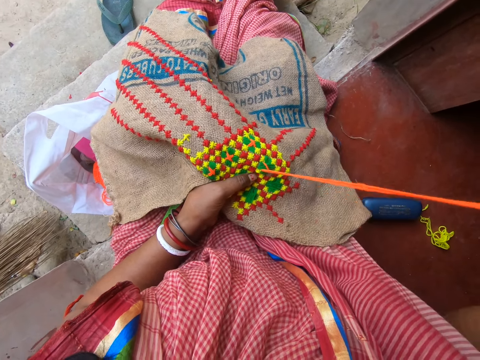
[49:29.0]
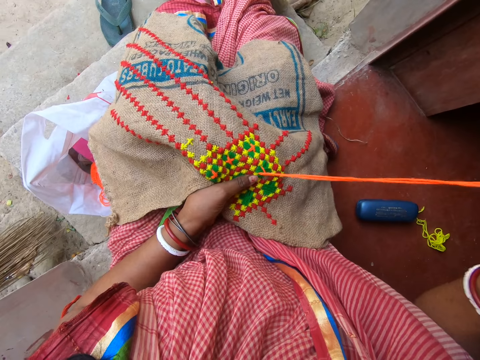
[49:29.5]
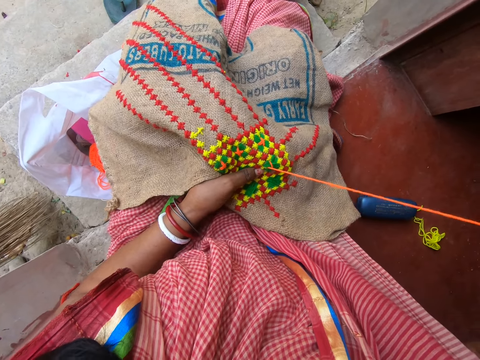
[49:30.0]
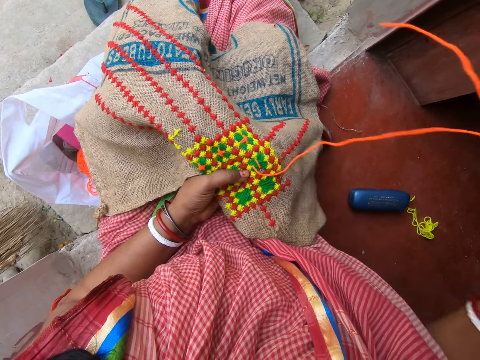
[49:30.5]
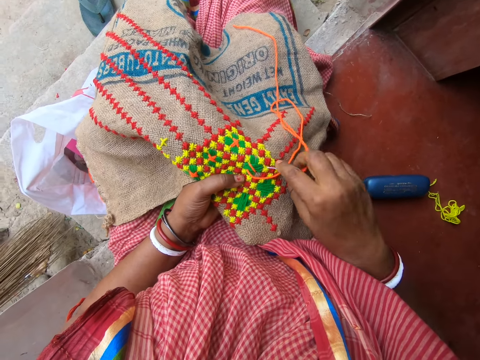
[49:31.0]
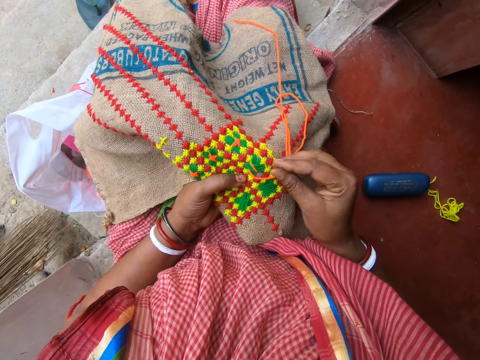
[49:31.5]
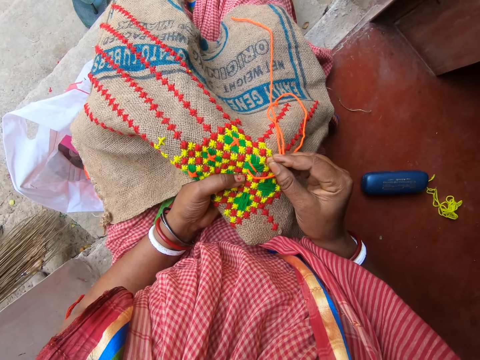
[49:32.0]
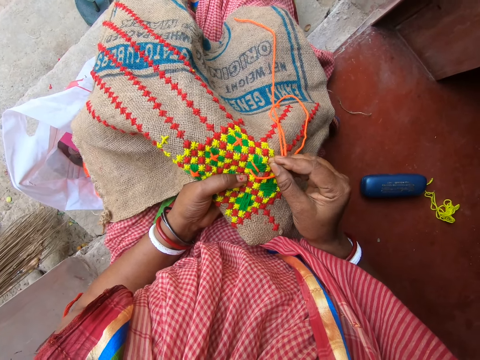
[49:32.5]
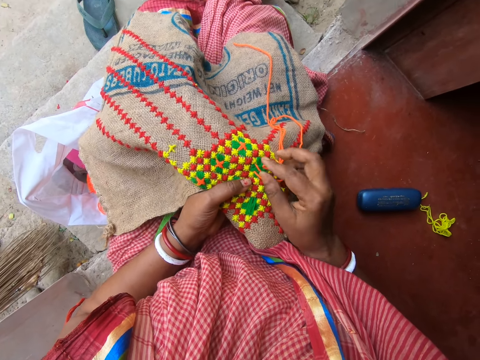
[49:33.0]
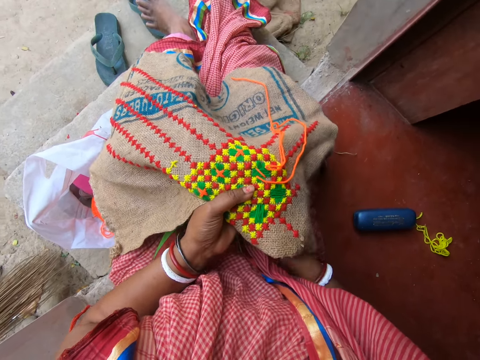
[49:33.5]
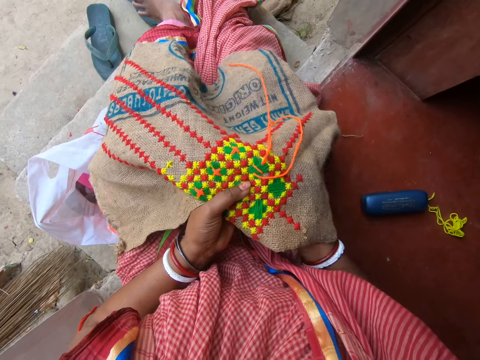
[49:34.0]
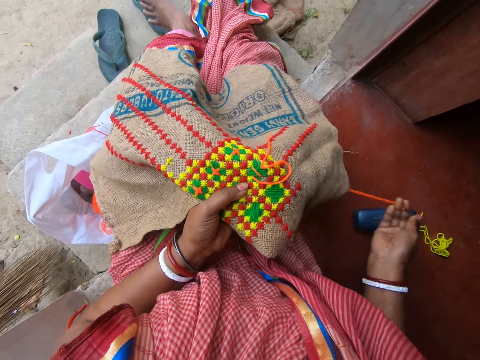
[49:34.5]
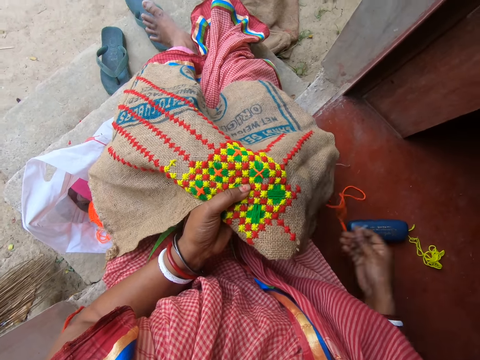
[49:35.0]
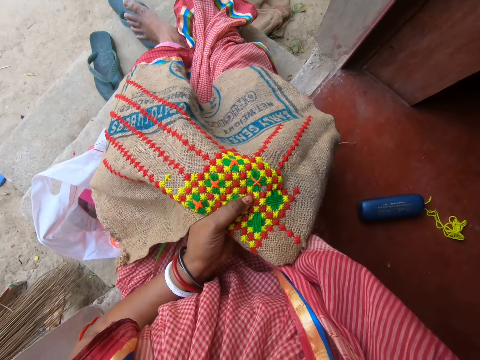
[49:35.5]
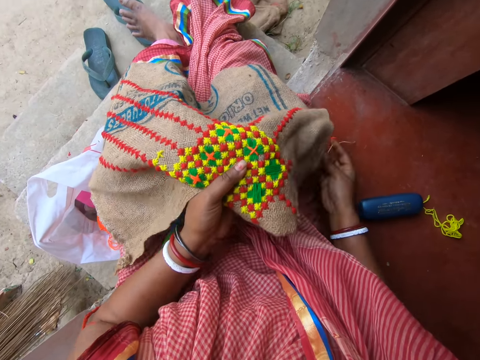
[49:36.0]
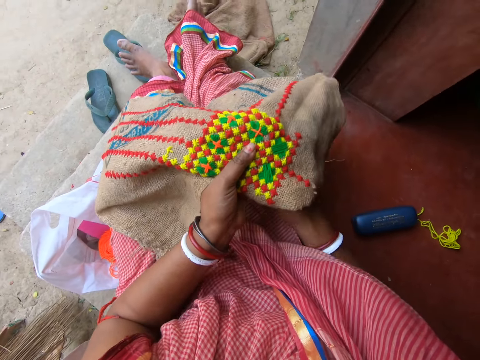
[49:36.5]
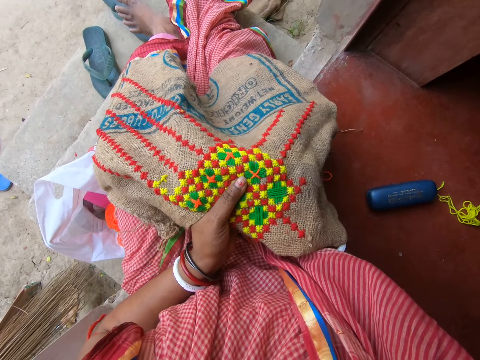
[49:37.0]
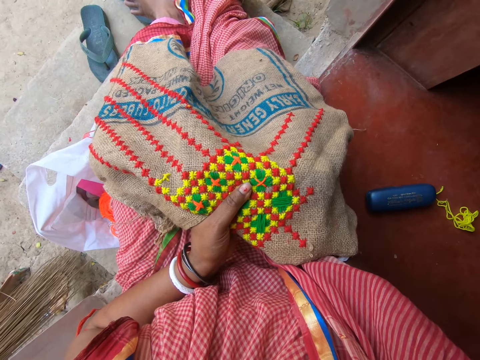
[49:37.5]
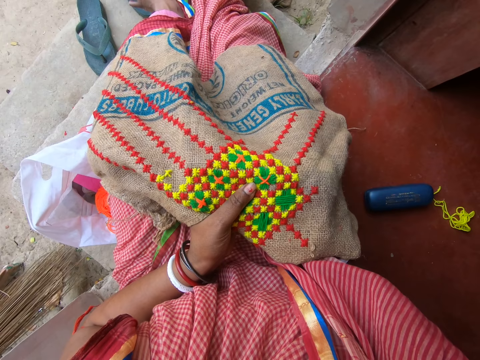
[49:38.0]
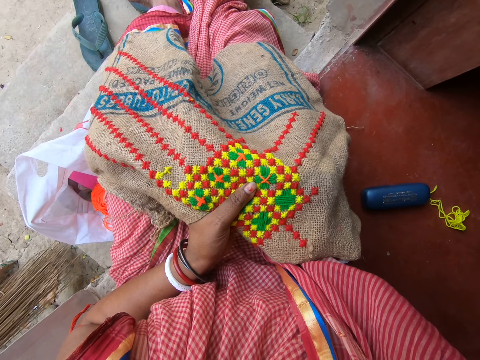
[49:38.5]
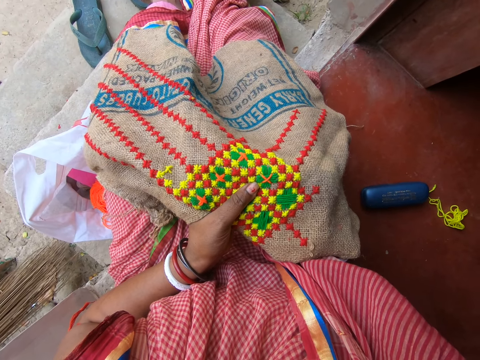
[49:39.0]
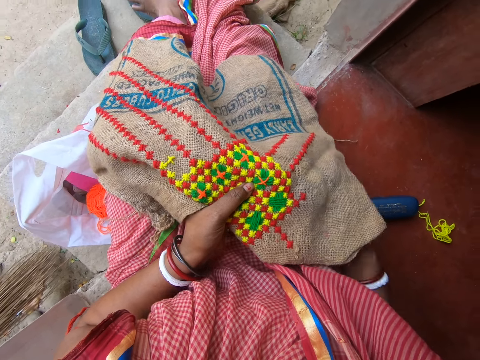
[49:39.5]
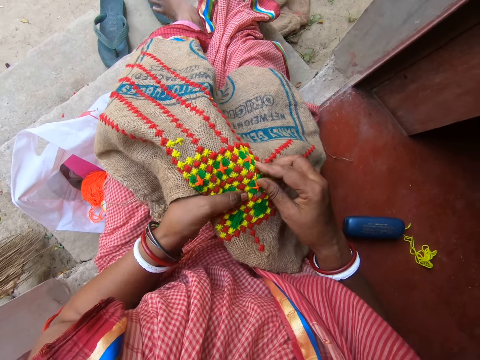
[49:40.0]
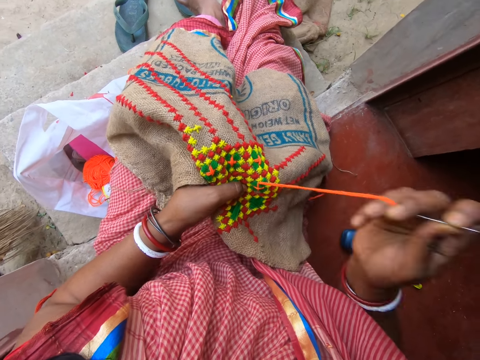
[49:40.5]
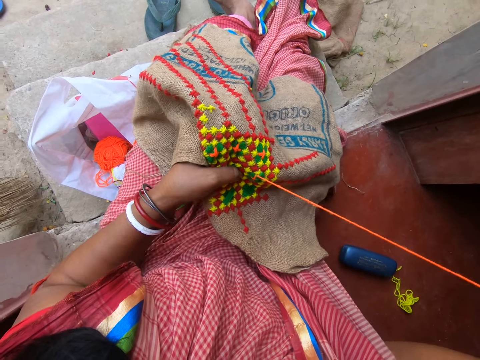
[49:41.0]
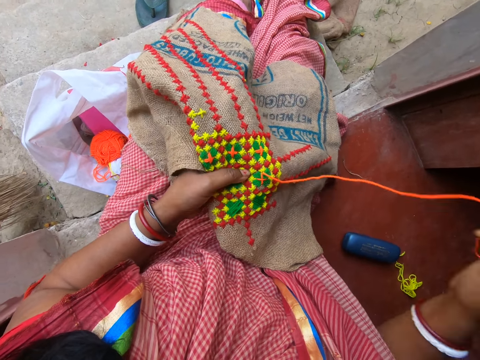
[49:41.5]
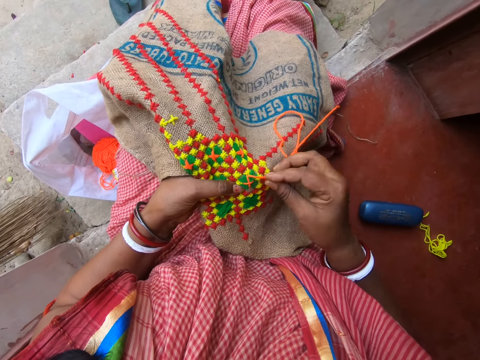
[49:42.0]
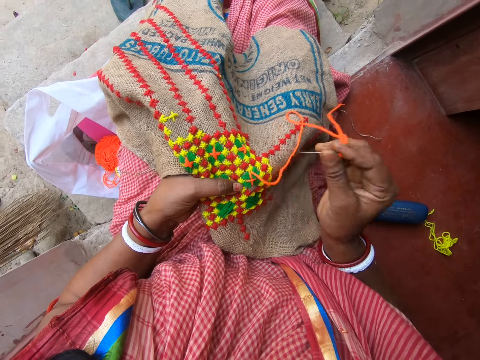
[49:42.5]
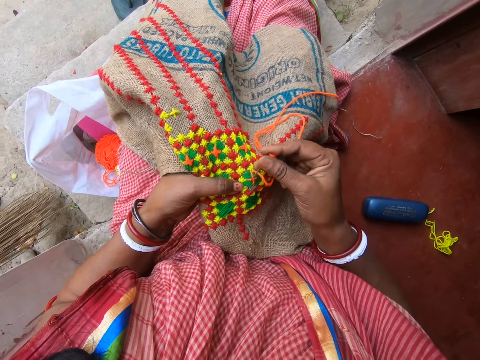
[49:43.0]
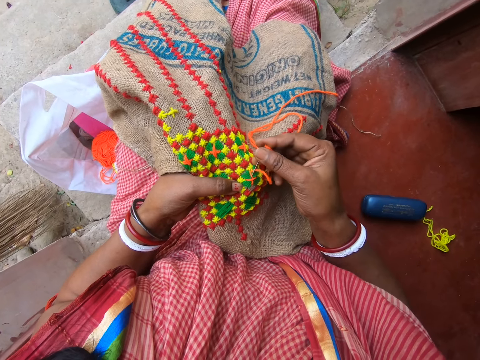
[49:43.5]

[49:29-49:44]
A woman speaks to the camera wearer. The camera wearer sews the cloth with the thread. She adjusts the jute fabric on both legs with her left hand. She embroiders on the jute fabric in her left hand with the needle in her right hand.

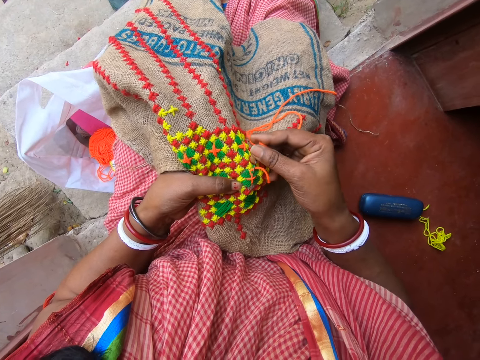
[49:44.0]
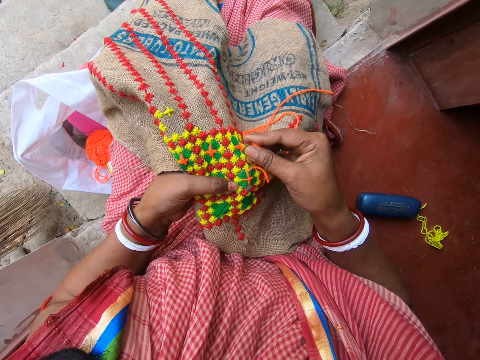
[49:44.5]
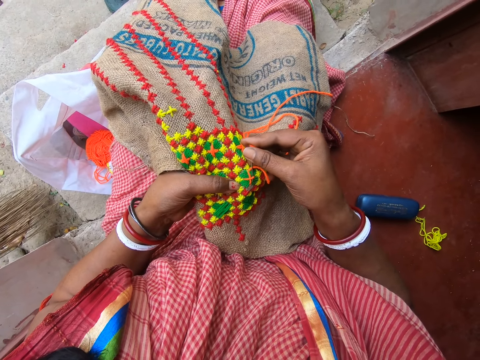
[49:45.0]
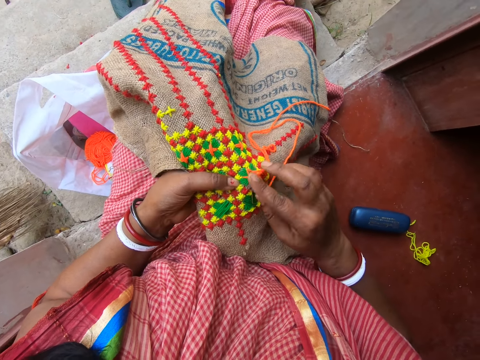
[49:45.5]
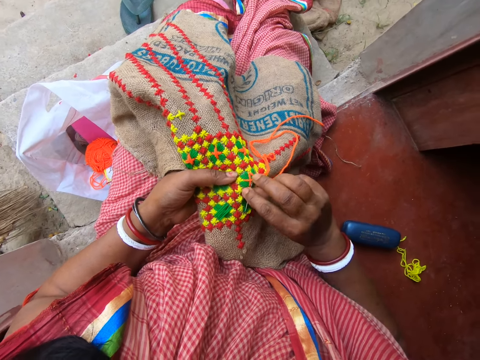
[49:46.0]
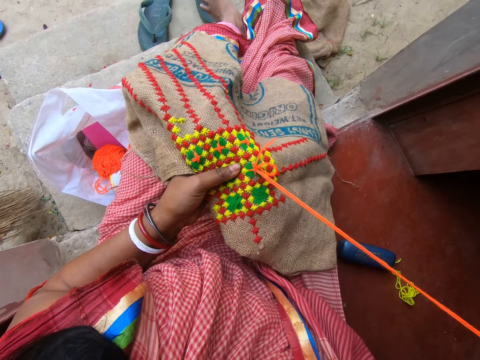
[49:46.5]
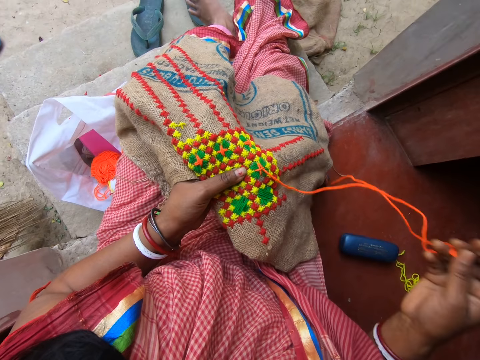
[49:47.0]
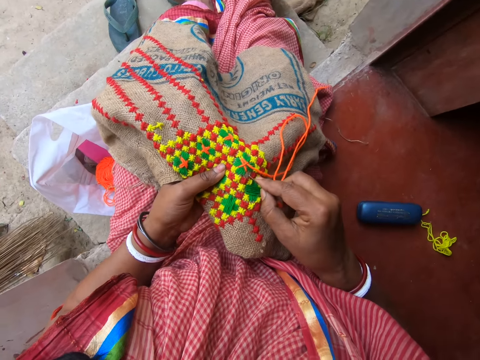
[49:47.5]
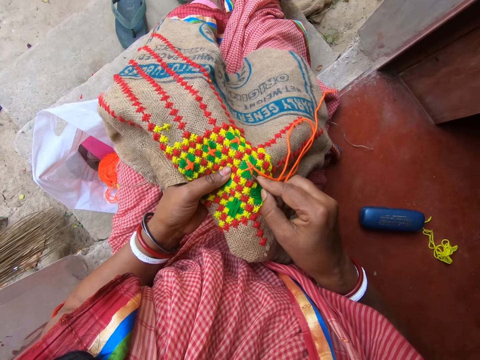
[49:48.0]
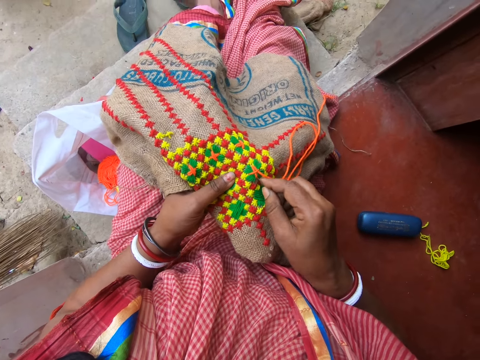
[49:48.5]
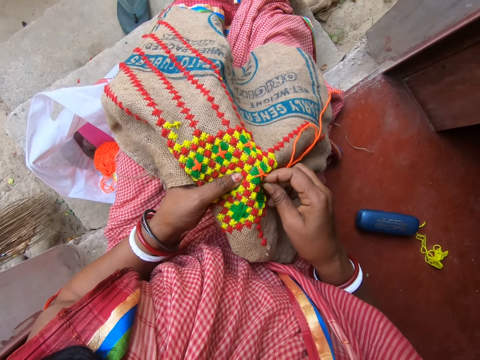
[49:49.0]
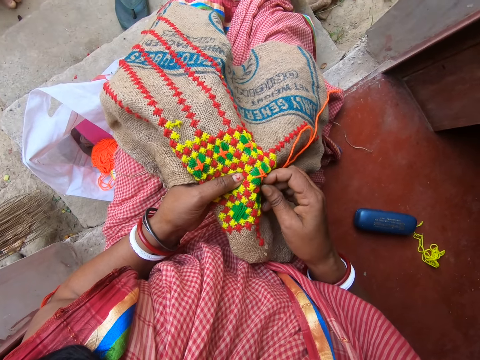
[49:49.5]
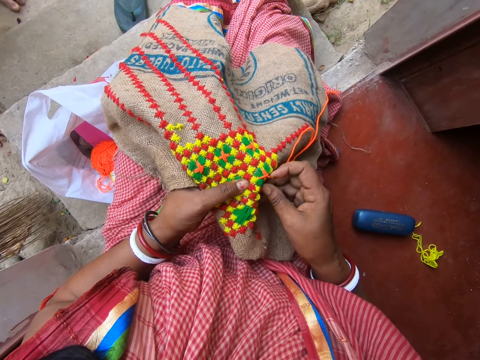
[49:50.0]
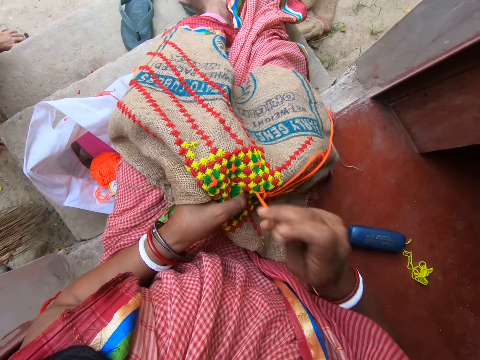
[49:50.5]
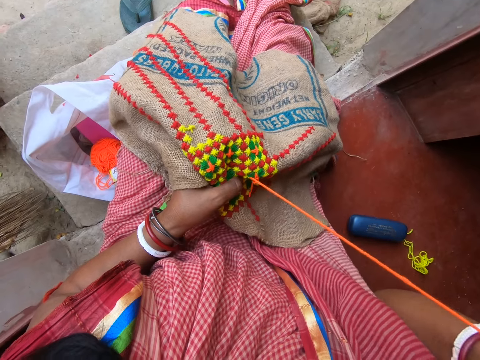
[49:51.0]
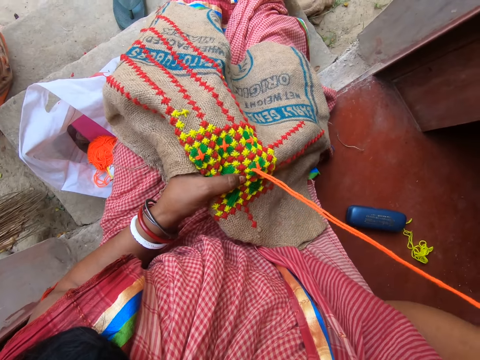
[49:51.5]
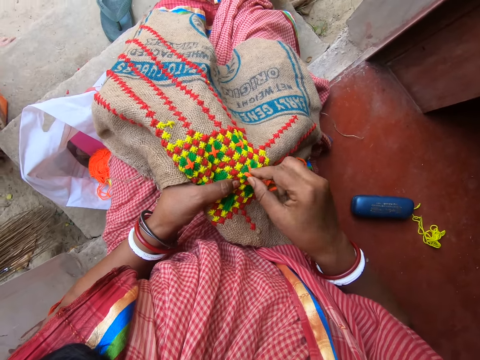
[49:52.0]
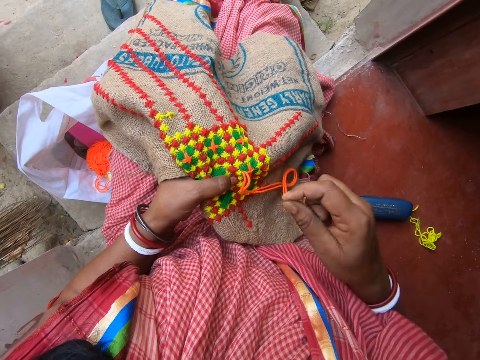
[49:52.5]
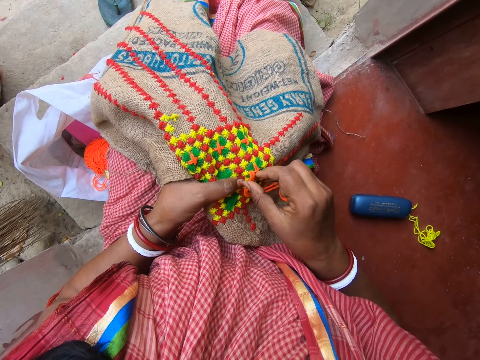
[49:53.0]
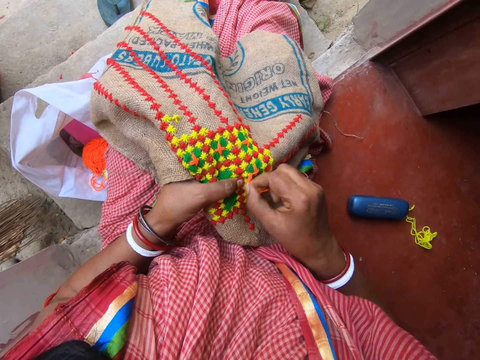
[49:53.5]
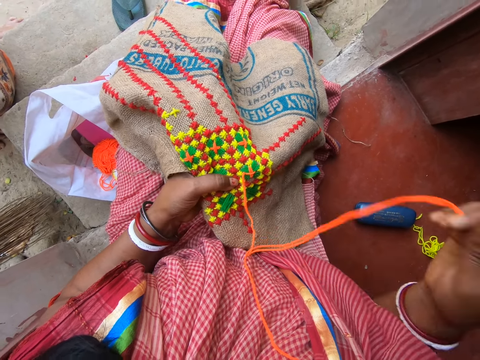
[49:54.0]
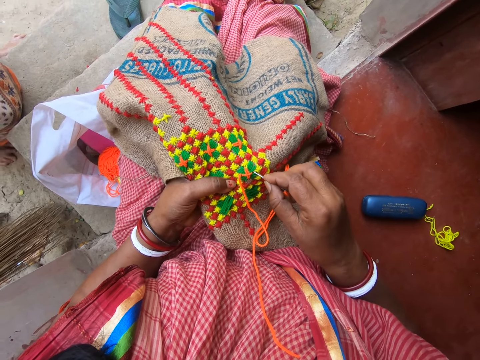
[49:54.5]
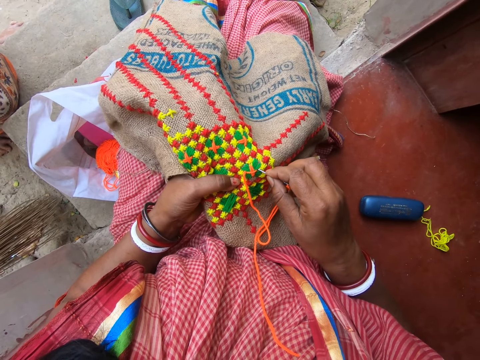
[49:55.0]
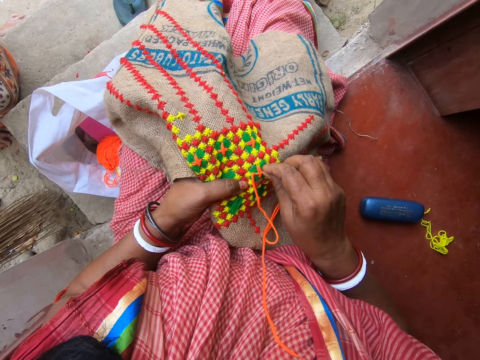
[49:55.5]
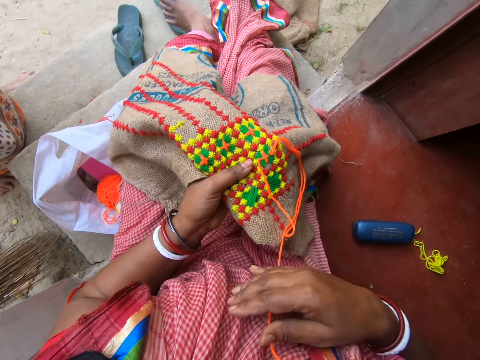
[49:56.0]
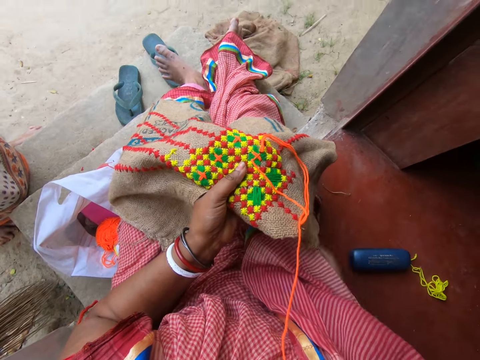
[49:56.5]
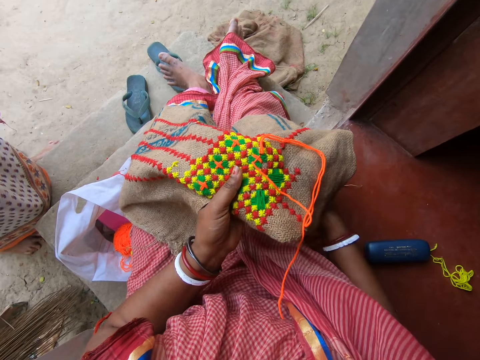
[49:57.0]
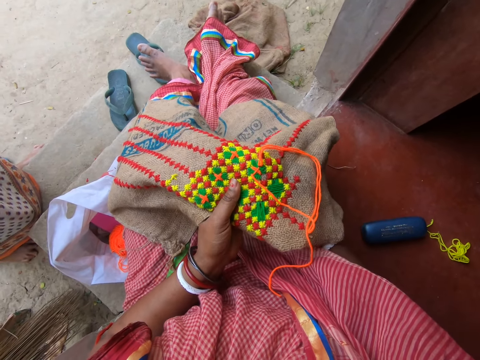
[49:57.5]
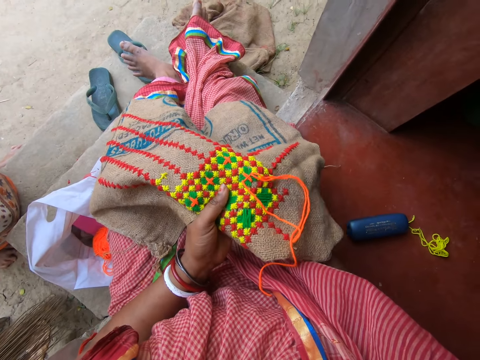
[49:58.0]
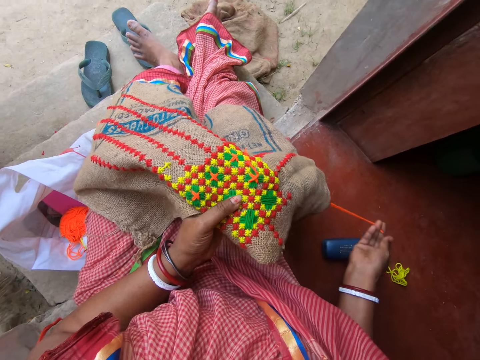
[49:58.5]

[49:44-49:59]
The camera wearer picks up the hook from the piece of cloth with her right hand. She inserts the hook into the piece of cloth with her right hand. A person walks around next to the stairs. The camera wearer picks up the hook from the piece of cloth with her right hand. She adjusts the yarn from the piece of cloth with her right hand. She inserts the hook into the piece of cloth with her right hand. She adjusts the piece of cloth with her left hand. She takes the hook from under the piece of cloth with her right hand. She converses with the person.
